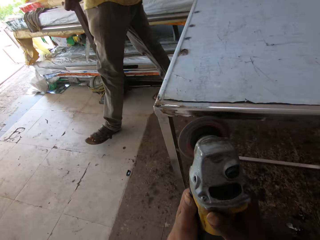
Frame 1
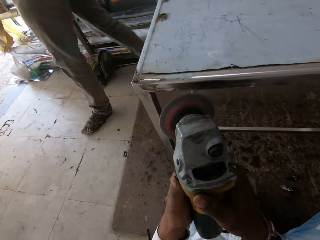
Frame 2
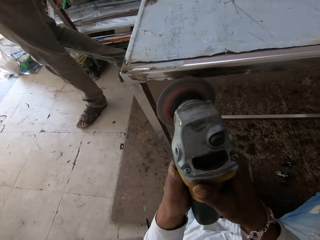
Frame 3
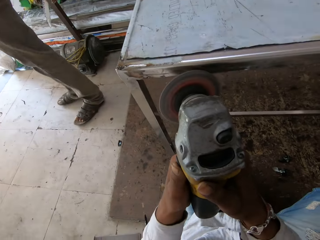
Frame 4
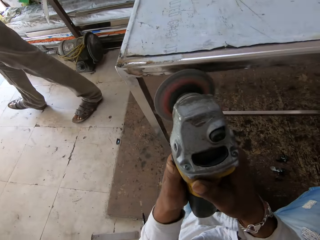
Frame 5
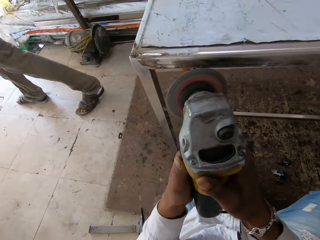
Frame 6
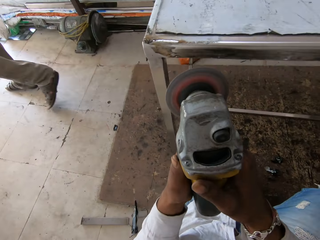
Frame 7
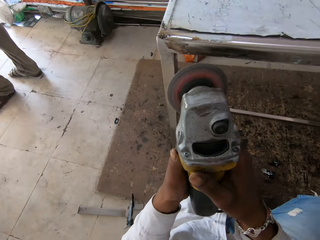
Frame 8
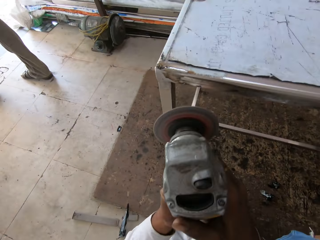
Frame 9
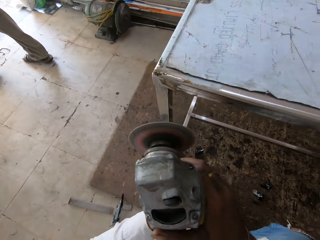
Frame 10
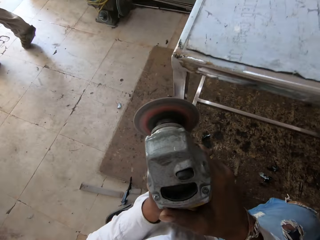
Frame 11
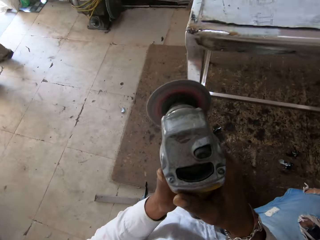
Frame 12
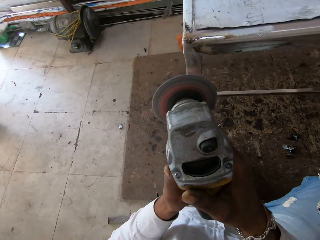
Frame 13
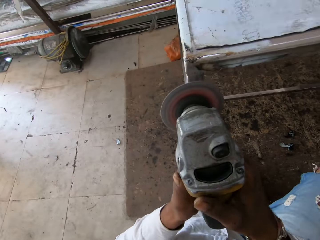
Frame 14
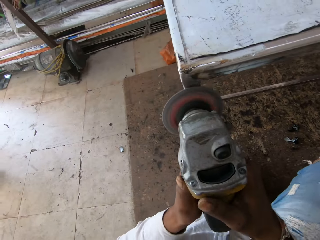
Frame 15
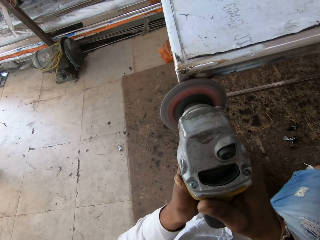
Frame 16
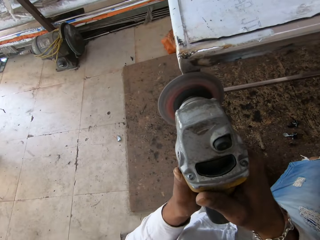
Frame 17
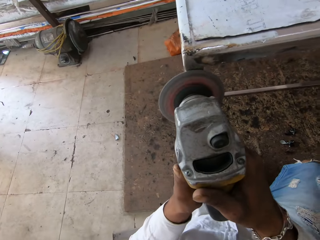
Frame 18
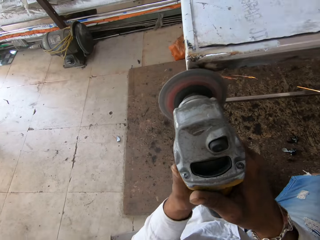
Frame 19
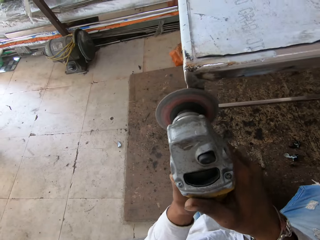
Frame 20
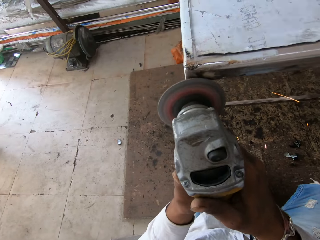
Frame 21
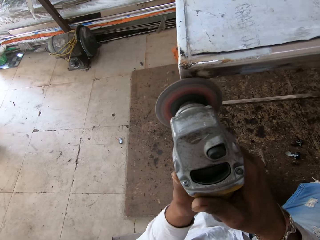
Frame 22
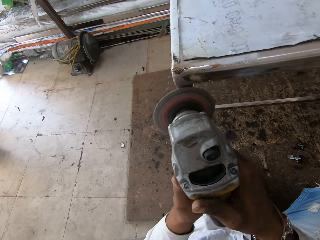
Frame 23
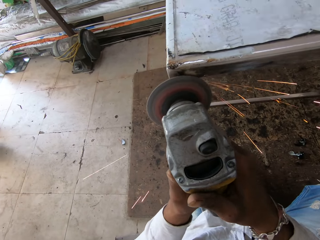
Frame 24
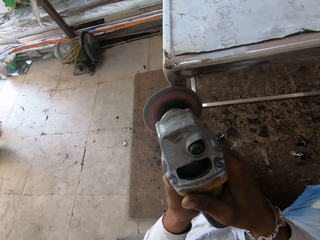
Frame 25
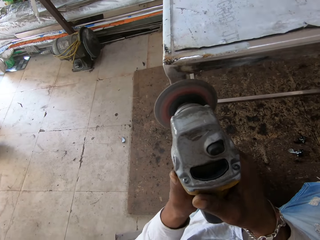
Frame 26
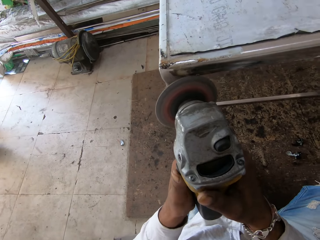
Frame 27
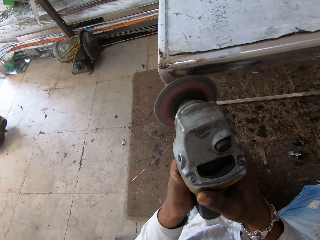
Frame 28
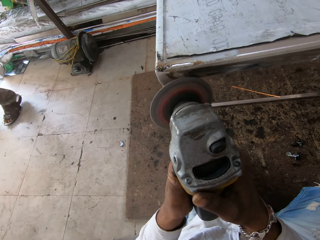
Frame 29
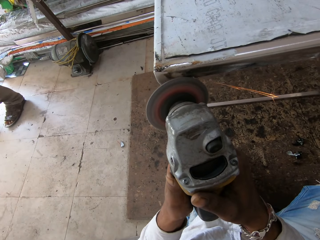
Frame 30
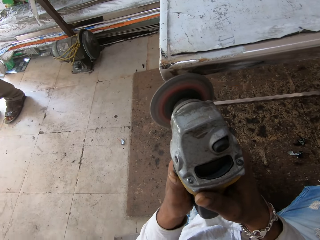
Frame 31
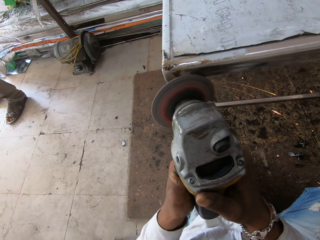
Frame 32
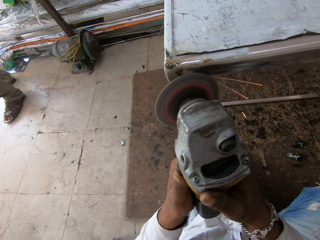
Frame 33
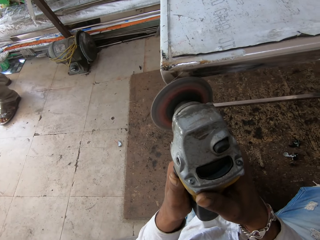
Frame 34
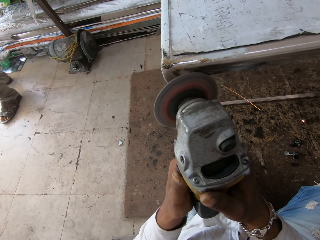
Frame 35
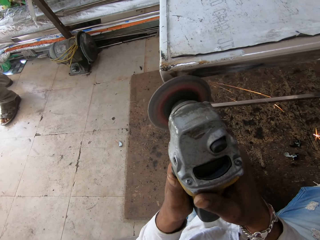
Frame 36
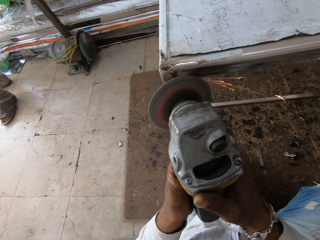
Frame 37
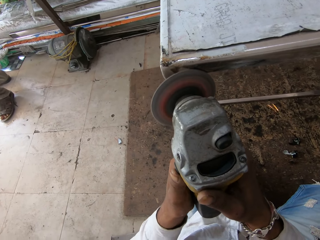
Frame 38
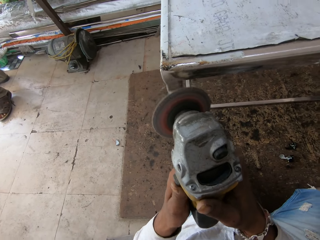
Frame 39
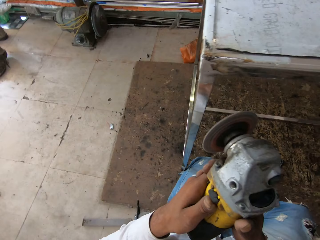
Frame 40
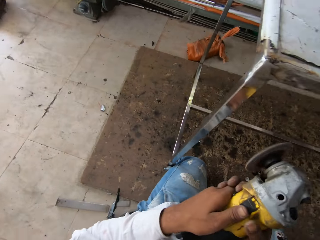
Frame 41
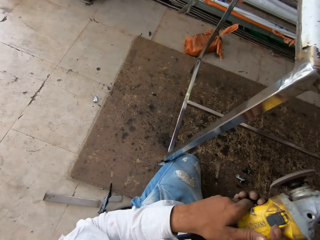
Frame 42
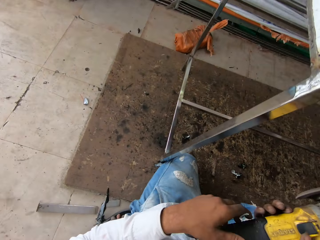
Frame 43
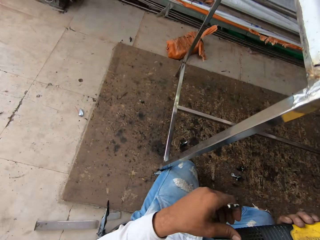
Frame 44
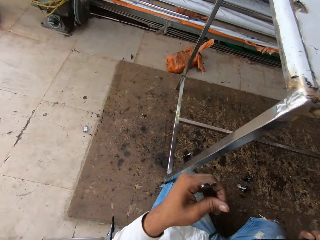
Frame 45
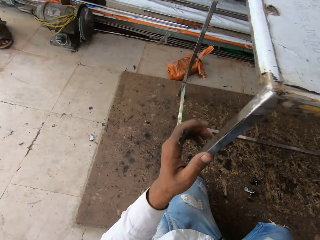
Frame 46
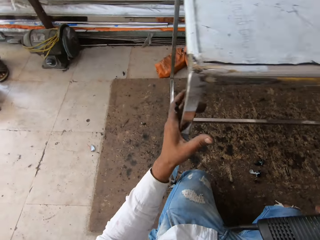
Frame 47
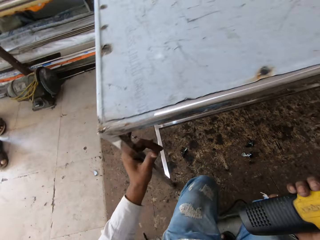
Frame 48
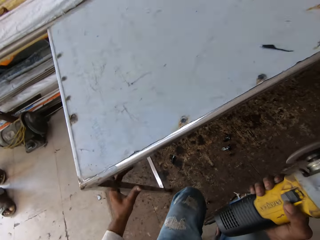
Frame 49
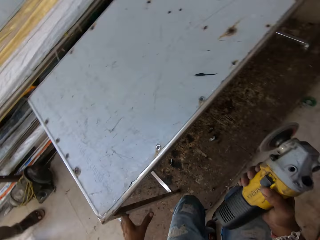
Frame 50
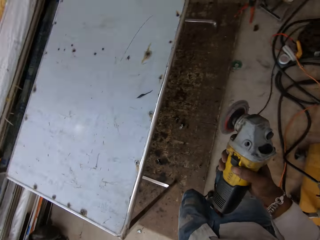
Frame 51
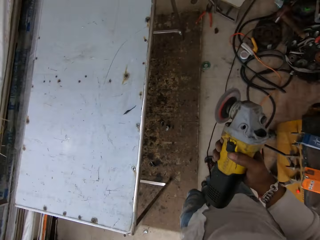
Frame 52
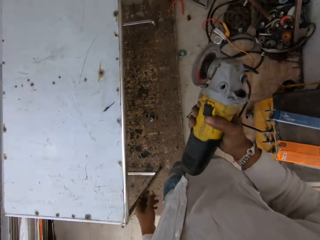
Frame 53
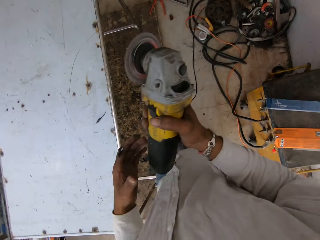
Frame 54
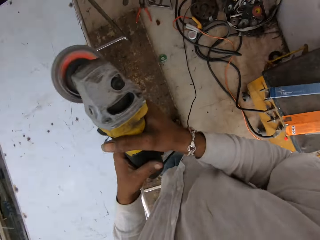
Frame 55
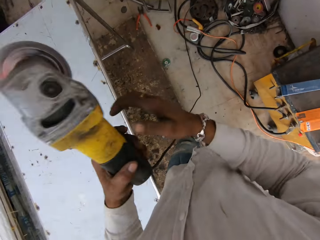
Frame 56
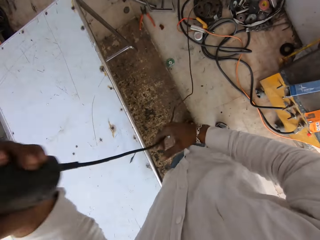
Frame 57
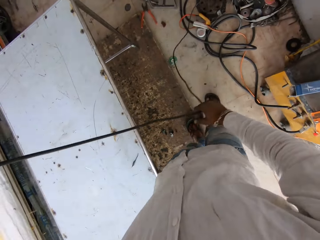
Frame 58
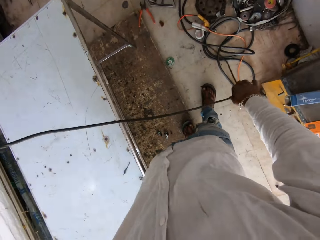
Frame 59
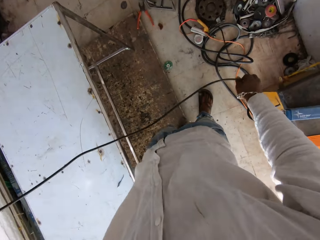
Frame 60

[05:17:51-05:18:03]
The camera wearer looks around. They weld the table with a welding grinder. They look around. They put a hand on the metallic table. They look around.

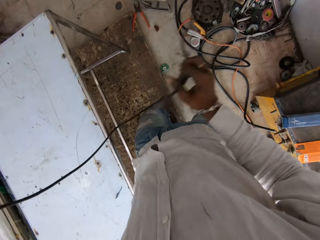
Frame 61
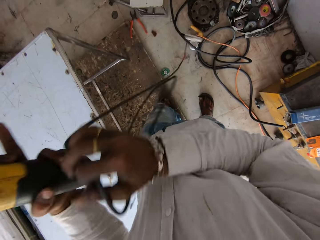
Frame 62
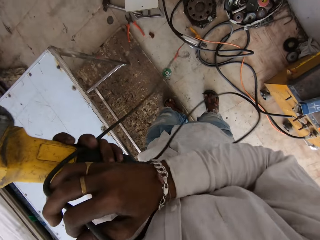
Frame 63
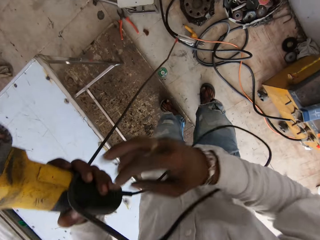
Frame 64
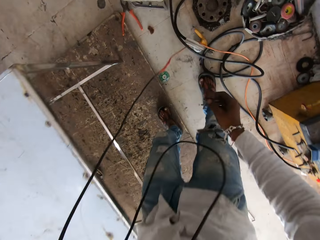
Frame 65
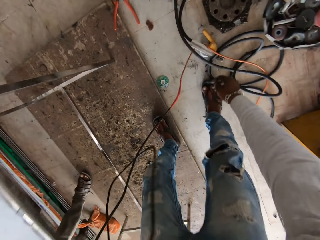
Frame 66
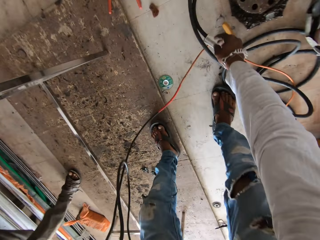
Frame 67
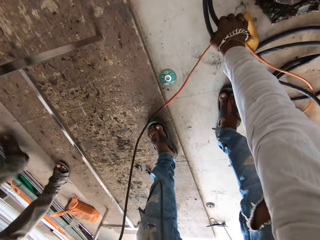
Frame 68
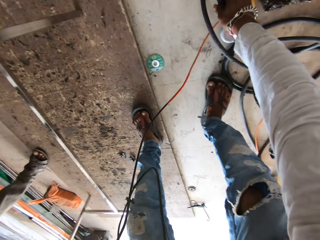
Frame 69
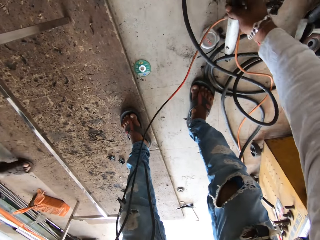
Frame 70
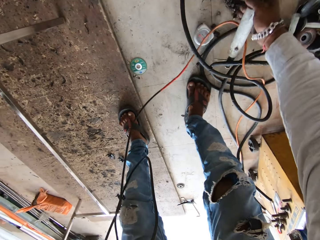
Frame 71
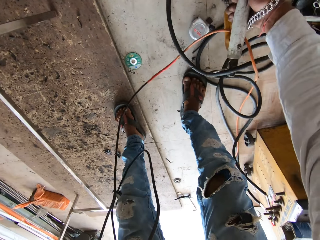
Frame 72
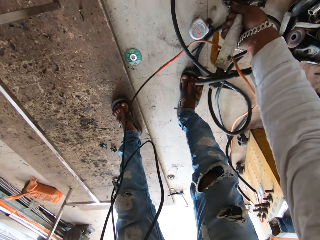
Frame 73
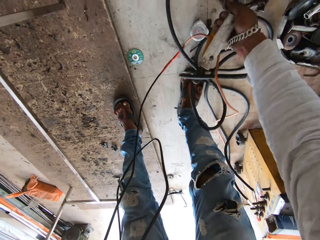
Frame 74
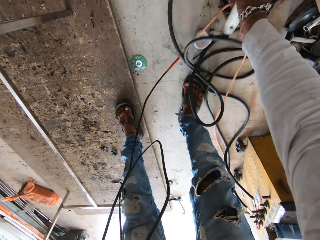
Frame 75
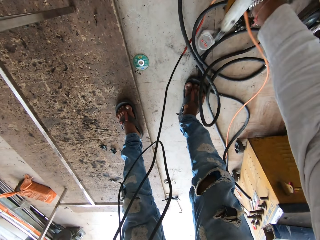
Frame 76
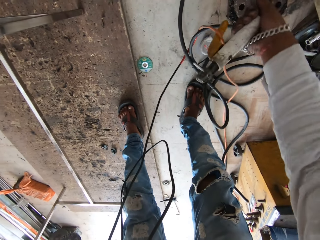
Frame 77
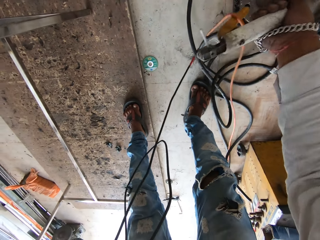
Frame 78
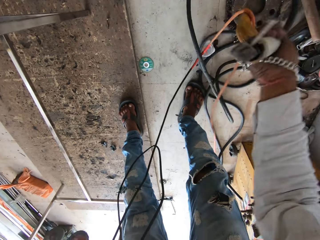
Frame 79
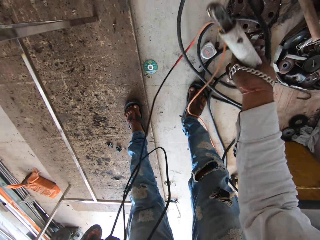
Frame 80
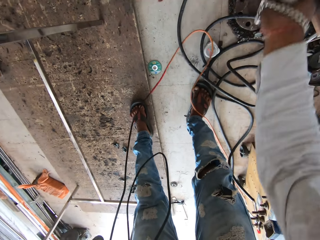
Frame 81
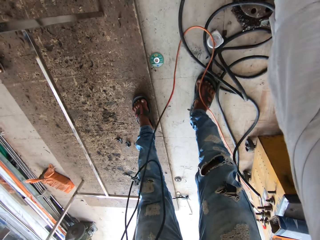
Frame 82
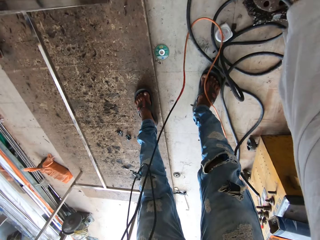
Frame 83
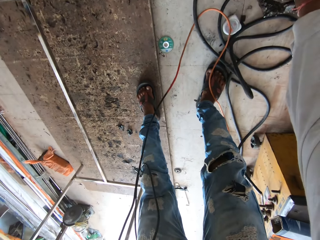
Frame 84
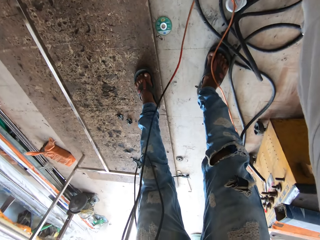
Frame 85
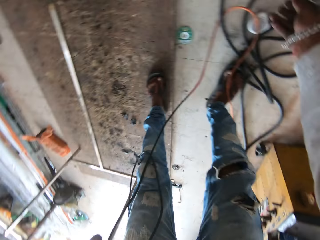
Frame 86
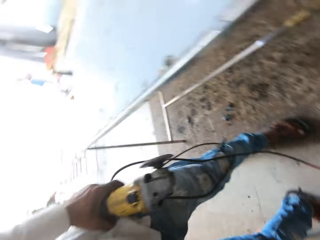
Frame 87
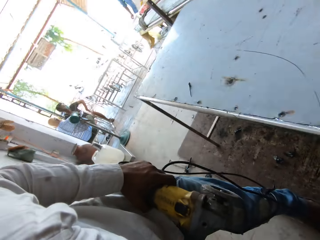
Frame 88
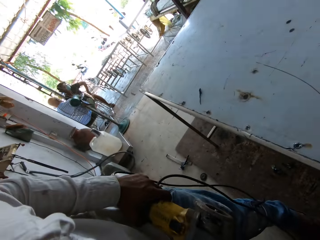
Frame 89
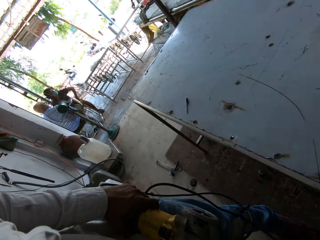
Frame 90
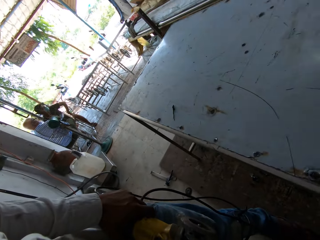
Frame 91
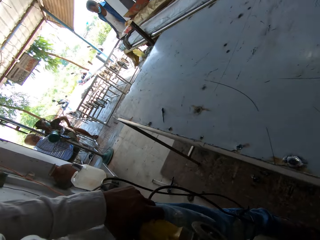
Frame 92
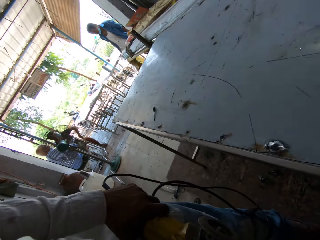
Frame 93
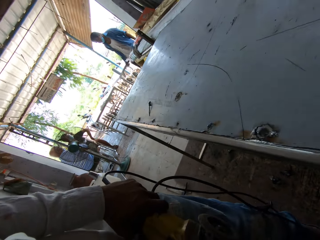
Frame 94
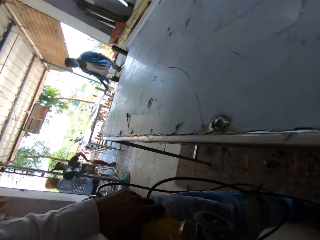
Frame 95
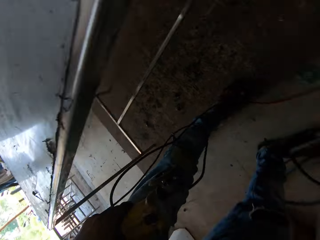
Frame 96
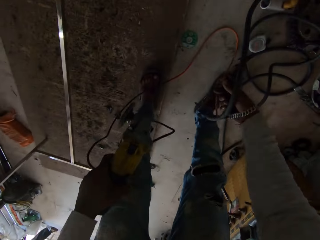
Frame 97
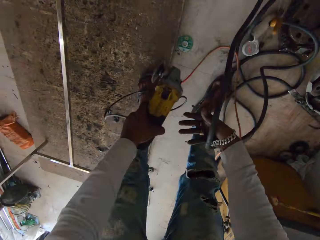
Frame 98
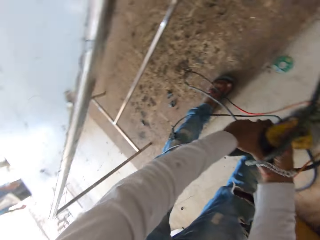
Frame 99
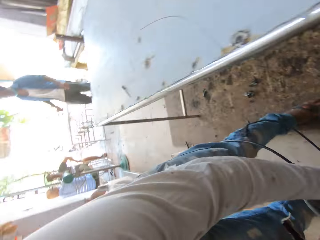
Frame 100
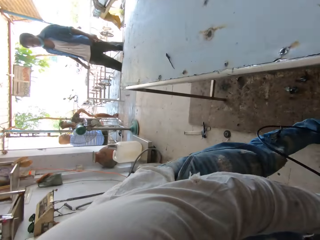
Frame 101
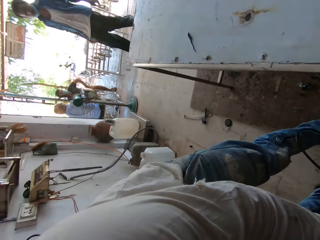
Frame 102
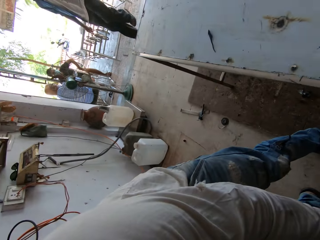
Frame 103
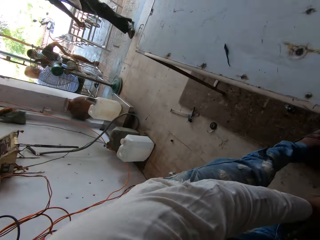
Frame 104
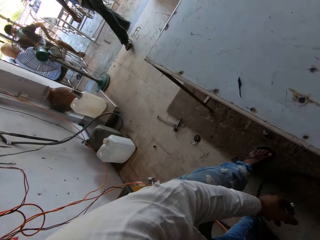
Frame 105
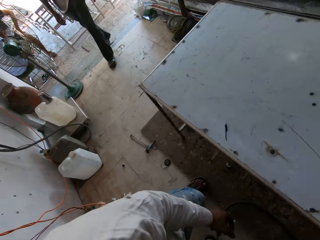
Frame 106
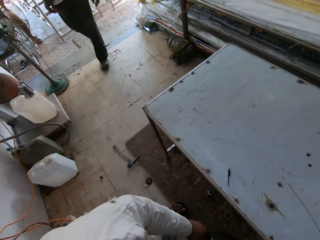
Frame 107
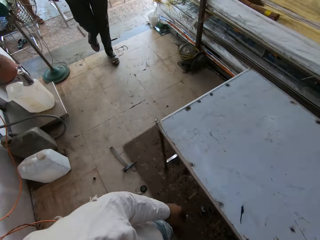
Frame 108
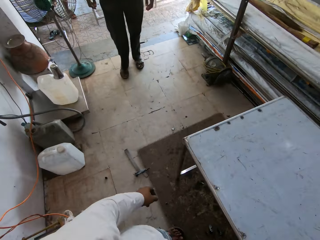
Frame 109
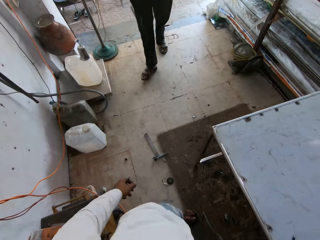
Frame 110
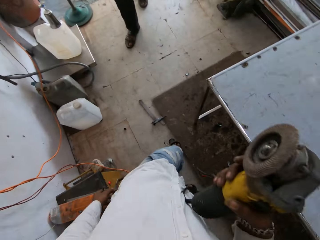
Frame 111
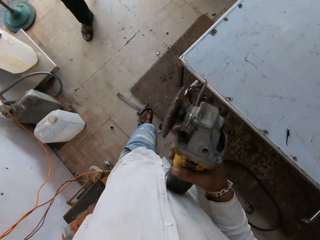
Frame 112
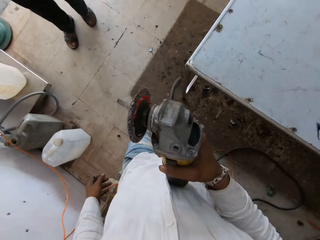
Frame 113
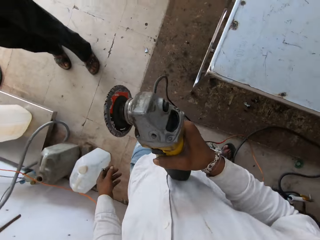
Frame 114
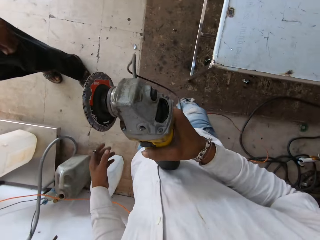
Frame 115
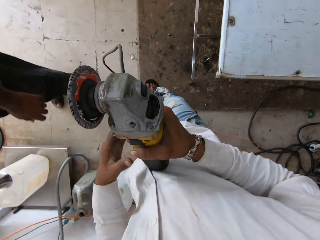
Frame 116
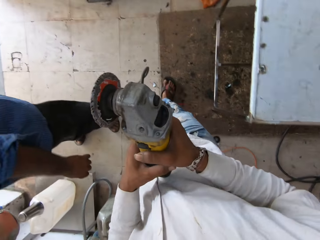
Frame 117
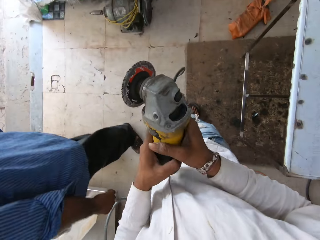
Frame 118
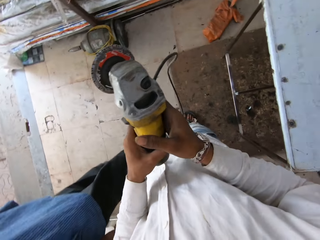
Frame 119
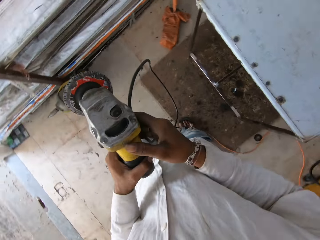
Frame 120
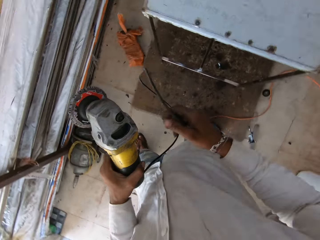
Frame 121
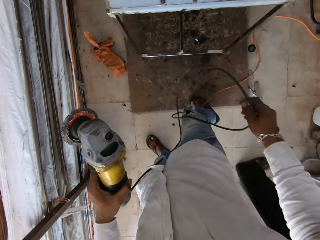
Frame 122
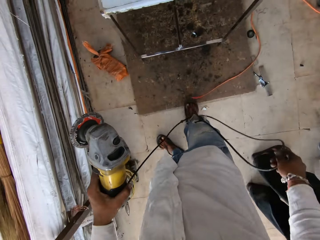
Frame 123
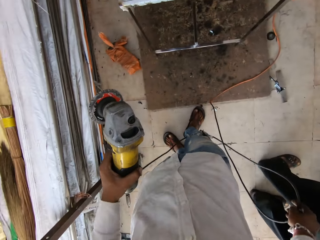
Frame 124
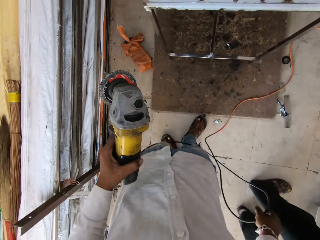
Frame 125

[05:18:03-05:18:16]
The camera wearer stands up and moves around. They pull the cable. They move the cable. They move something on the floor. They look around the room. They talk to a person. They look around. They pull the cable. They move around and walk.
